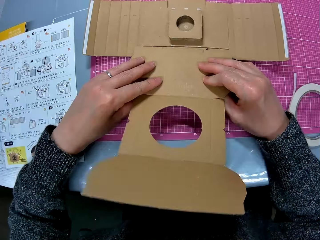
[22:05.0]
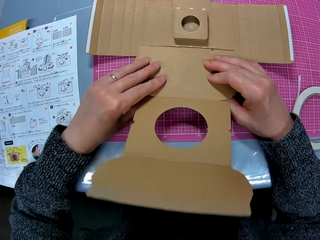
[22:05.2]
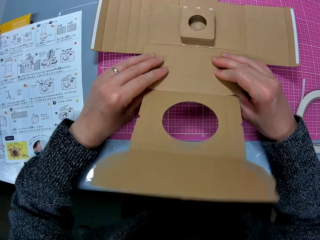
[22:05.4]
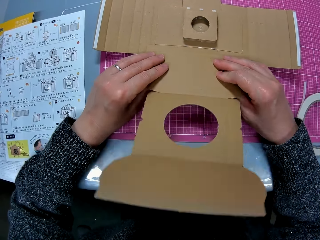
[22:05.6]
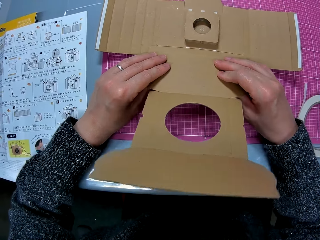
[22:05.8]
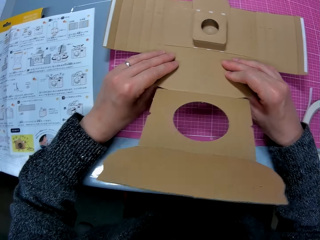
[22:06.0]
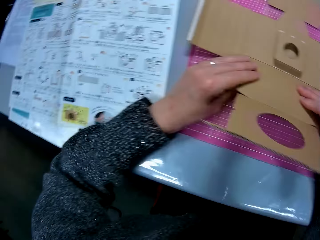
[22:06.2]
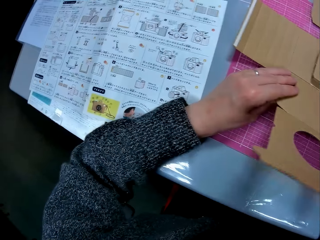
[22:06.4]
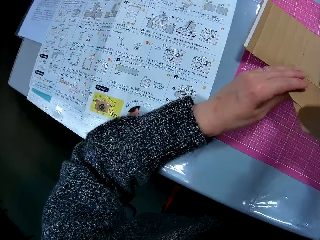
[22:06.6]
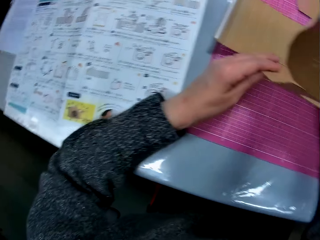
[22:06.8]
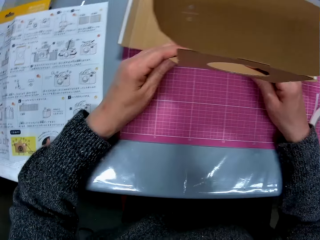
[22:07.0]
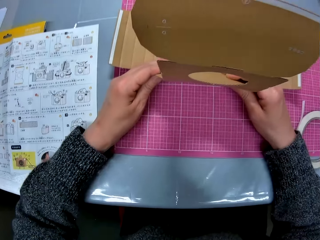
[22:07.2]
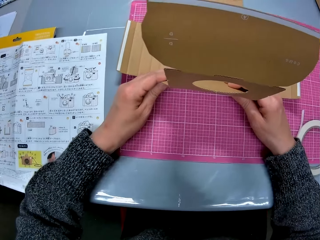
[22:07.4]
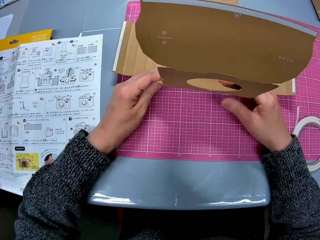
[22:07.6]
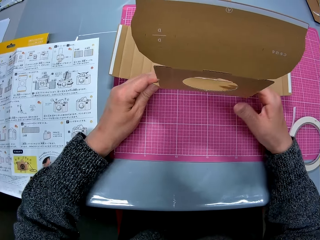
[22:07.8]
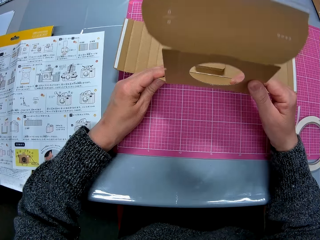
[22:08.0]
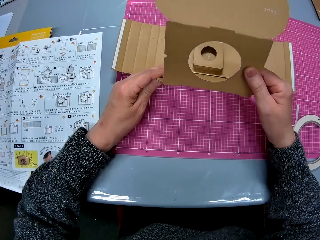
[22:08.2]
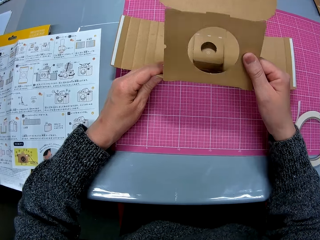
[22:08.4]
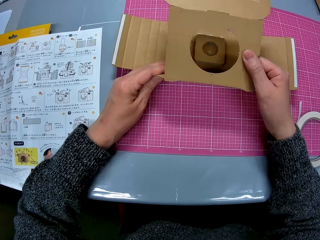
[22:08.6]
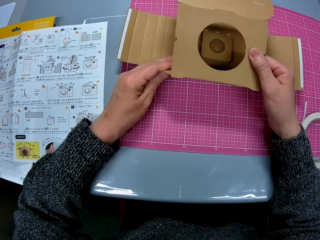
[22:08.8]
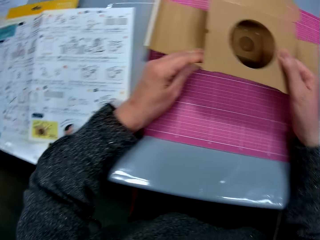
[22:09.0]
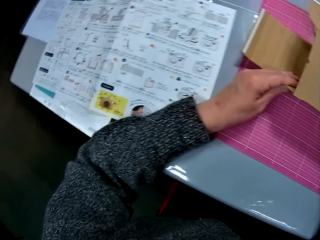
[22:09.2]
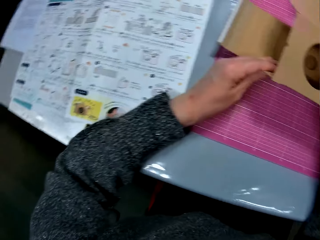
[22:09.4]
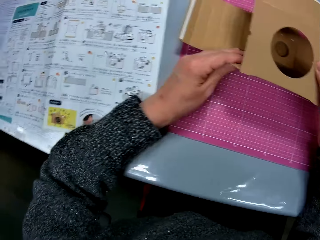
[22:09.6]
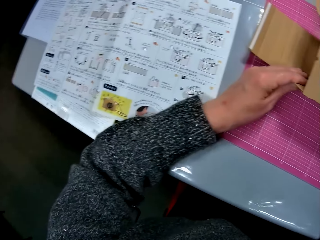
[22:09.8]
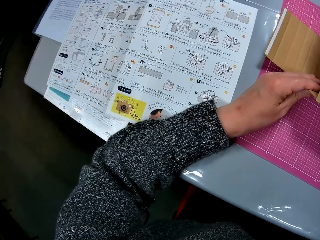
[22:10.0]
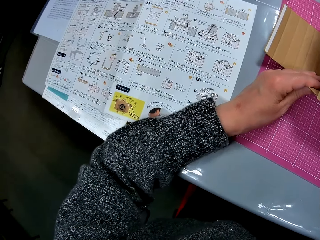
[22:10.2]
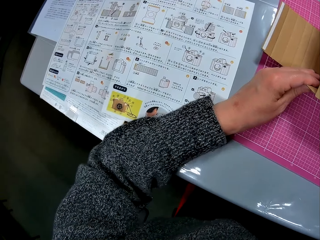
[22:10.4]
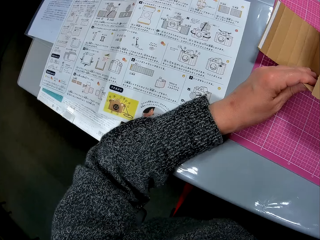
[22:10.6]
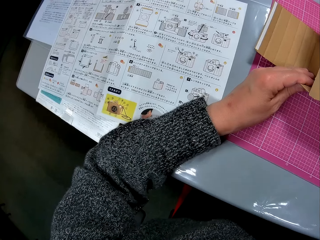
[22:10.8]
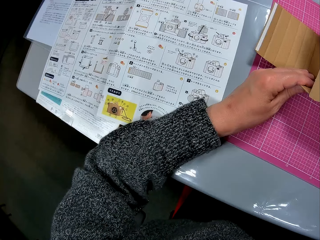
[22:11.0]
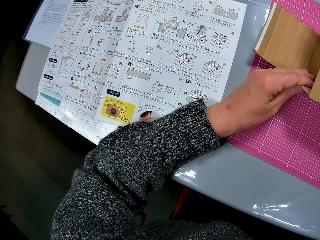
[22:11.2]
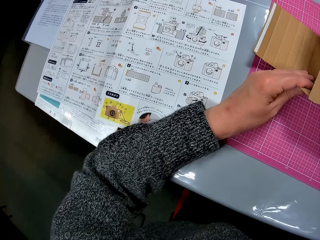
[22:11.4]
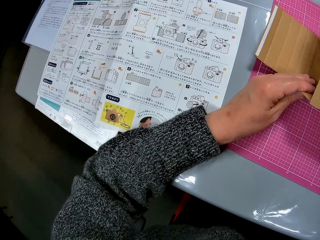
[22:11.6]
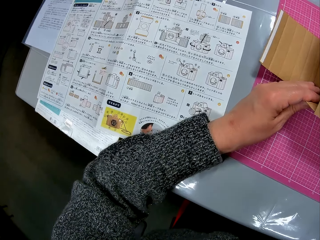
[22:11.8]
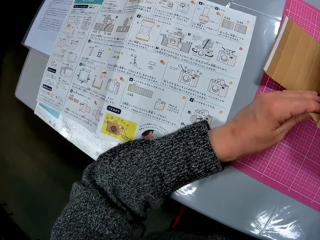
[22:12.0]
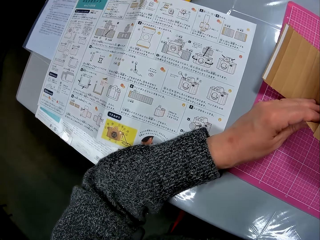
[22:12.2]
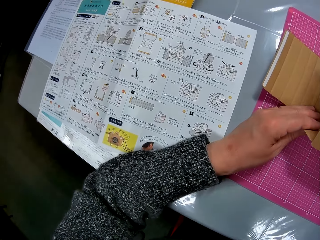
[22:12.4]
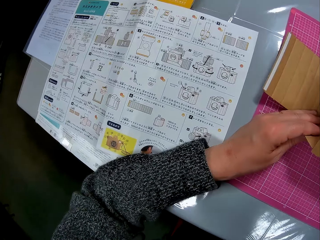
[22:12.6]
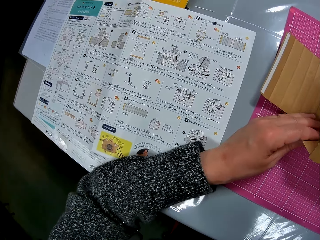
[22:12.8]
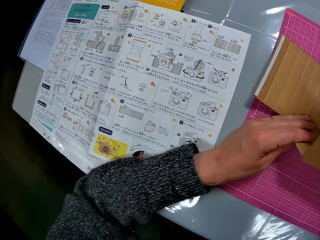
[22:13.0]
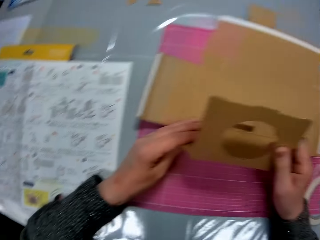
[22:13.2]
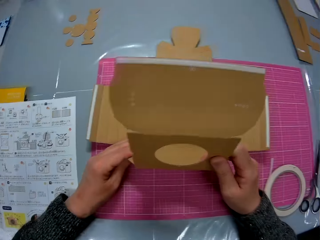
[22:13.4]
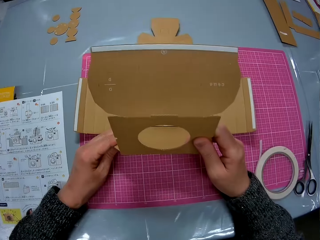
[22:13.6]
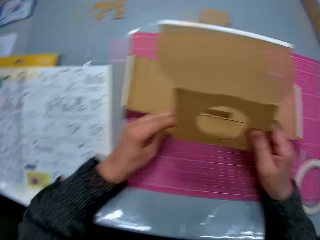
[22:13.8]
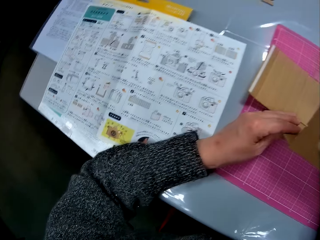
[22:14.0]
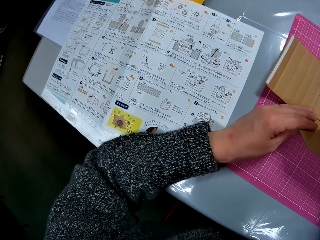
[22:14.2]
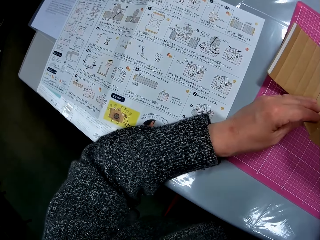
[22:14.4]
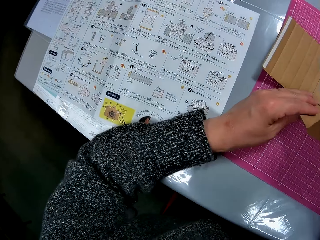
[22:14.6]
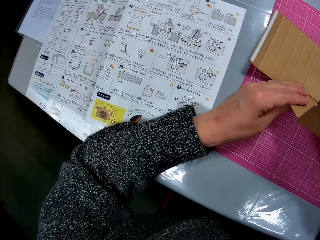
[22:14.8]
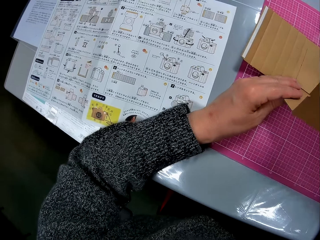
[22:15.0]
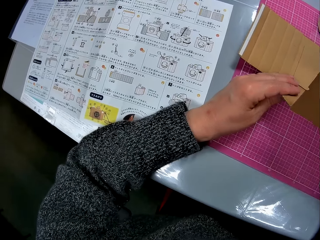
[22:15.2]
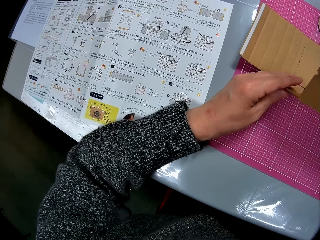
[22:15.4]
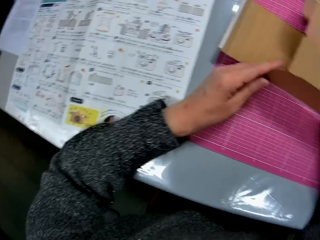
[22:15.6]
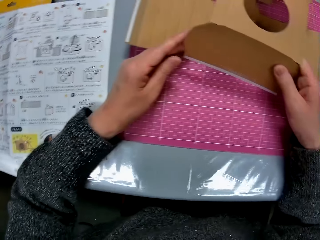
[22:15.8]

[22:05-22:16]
The camera wearer turns the cardboard. She assembles the cardboard model on the table. She turns to the book on the table. She looks at the cardboard paper model on the table. She bends the cardboard with her right hand. She turns to the book. She looks at the manual. She looks at the cardboard paper model on the table. She turns to the book.

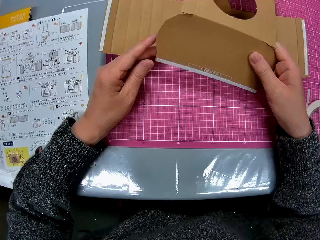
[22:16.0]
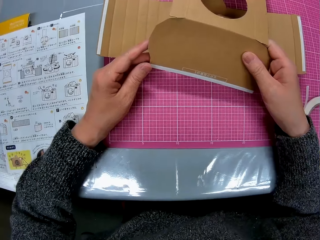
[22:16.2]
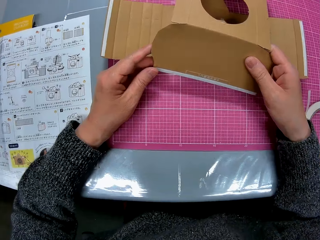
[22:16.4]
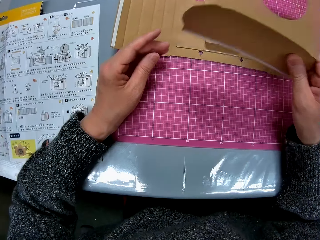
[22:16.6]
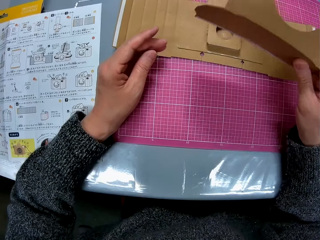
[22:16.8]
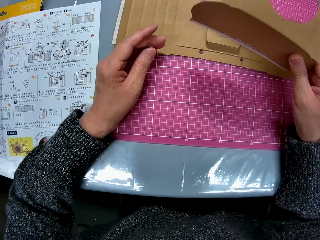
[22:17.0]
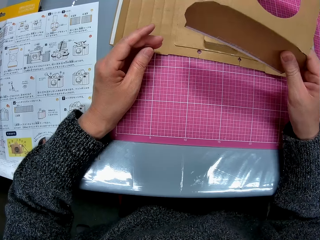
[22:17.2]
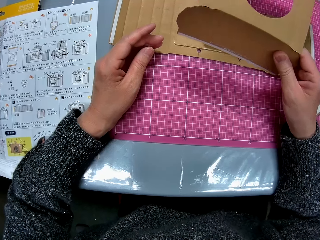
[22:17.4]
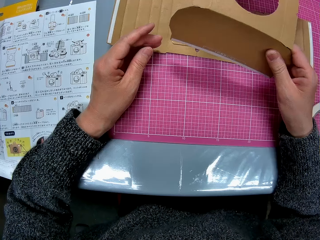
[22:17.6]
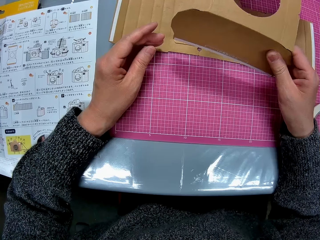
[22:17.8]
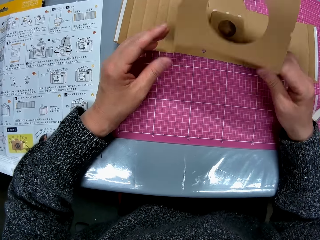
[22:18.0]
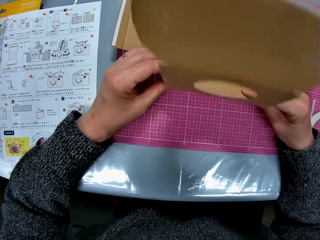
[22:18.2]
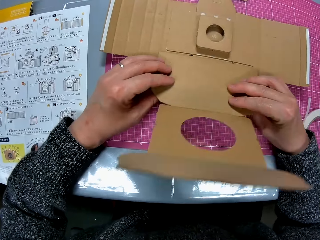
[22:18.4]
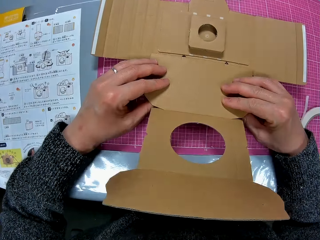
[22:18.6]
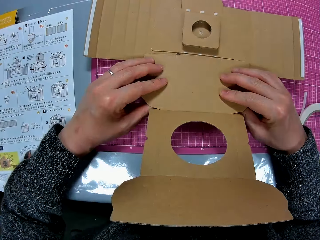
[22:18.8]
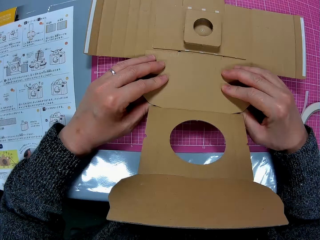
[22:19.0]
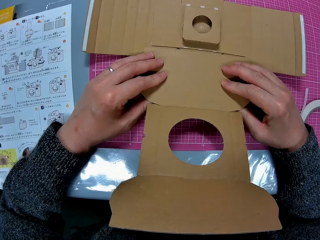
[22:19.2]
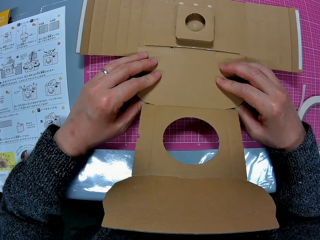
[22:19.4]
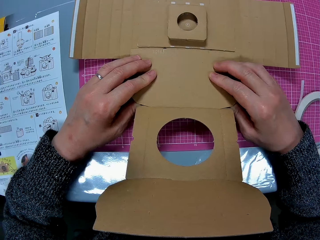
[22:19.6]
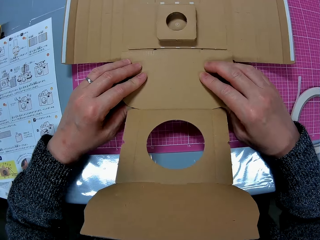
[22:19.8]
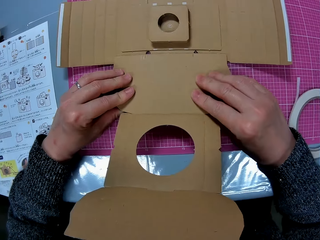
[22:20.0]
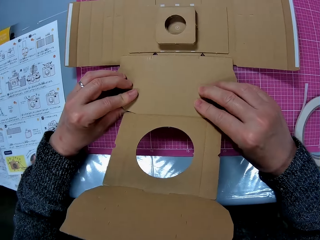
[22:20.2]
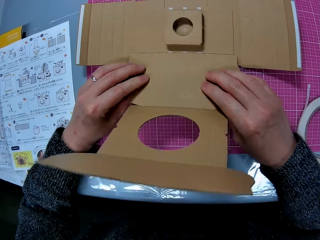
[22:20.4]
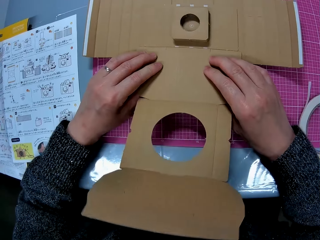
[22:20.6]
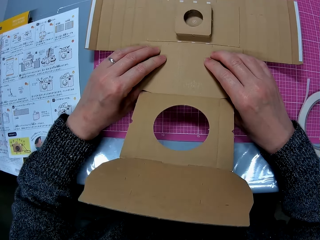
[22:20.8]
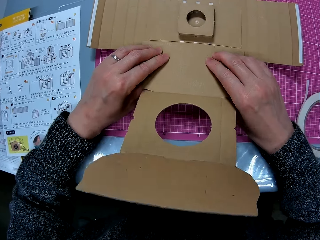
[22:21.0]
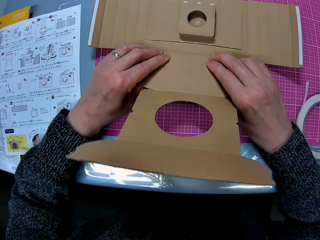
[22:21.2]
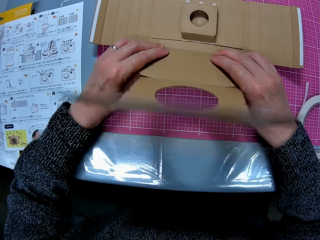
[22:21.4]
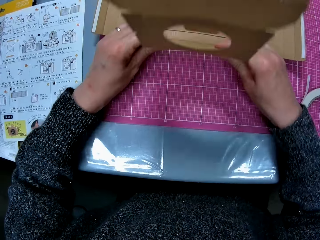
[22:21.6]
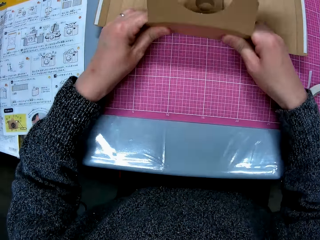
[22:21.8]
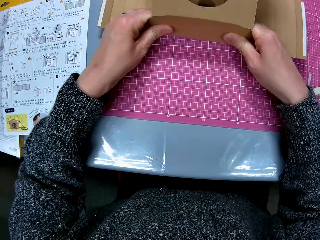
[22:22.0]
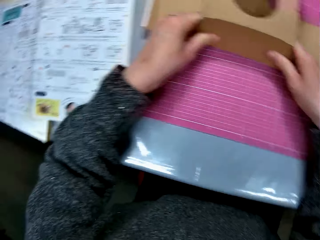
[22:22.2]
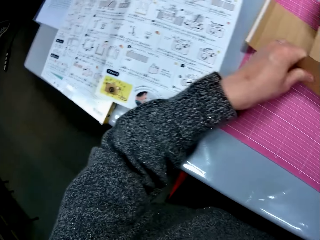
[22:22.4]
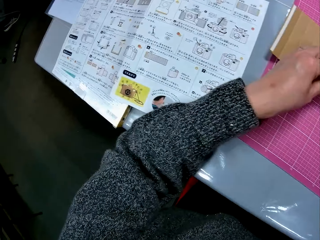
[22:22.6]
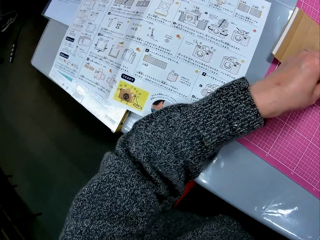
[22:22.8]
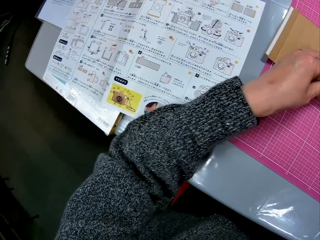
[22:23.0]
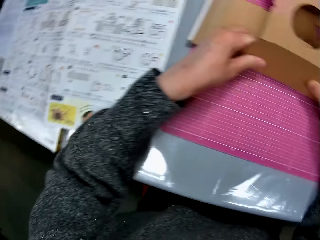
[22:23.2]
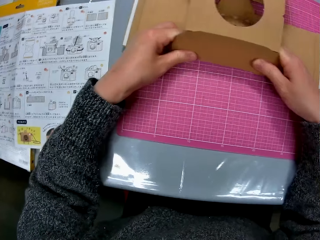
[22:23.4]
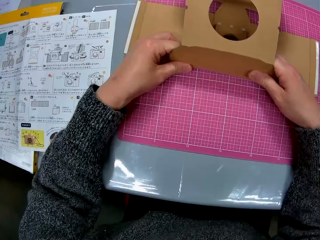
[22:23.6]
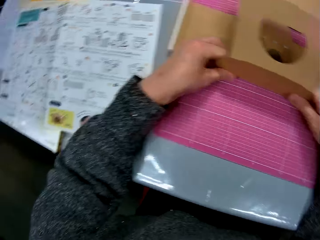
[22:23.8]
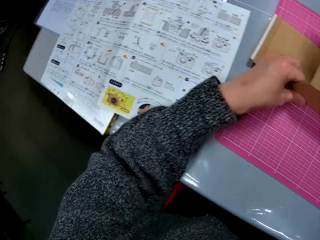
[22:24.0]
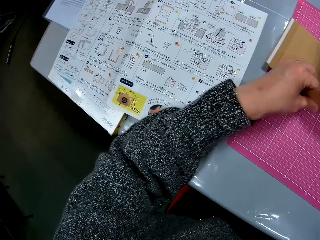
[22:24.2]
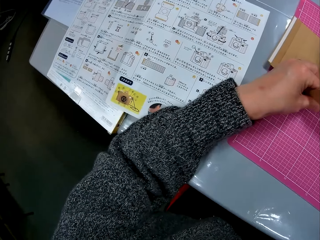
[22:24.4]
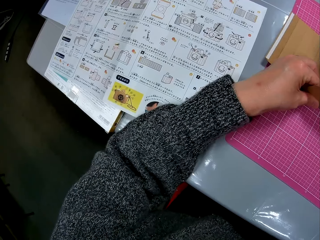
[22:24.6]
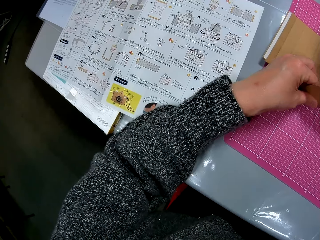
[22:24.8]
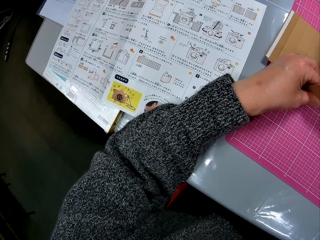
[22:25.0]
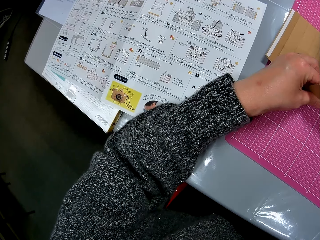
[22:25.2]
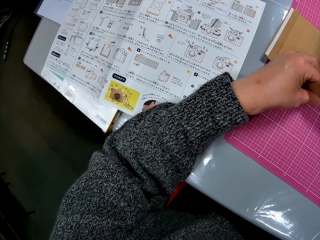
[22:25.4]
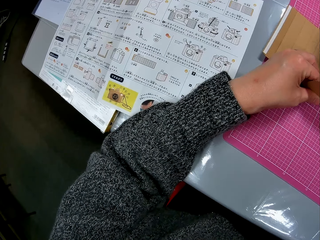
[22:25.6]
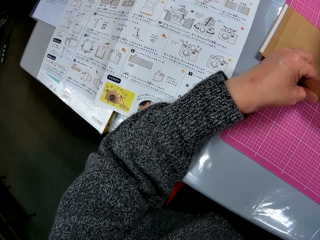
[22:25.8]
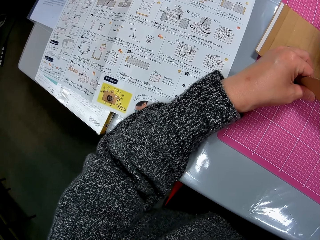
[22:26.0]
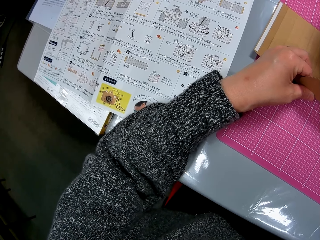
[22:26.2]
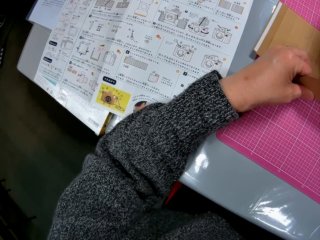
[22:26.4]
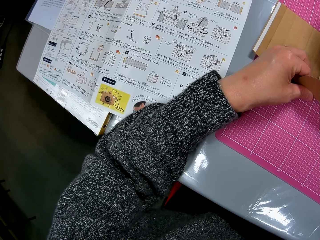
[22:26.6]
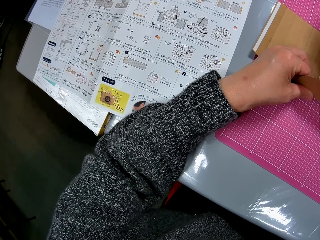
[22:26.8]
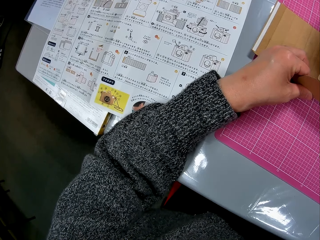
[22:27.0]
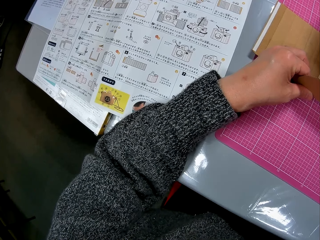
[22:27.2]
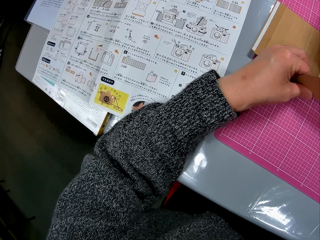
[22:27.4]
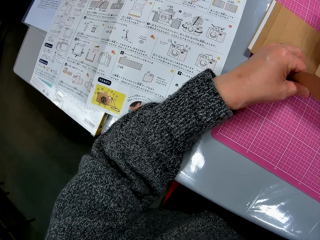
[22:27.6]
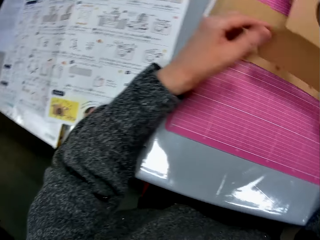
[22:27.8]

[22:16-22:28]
The camera wearer looks at the cardboard paper model on the table. They lift the cardboard and turn the cardboard. They assemble the cardboard model on the table. They bend the cardboard over the other. They look at the manual. They turn to the book on the table. They look at the cardboard paper model. They turn to the book.
